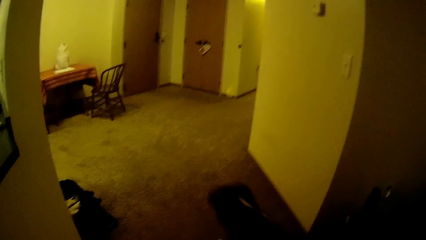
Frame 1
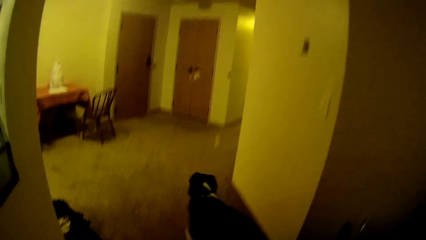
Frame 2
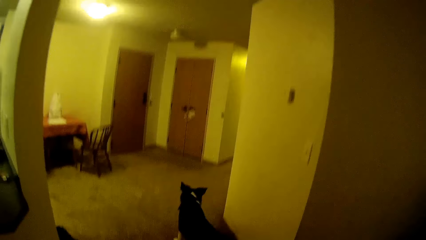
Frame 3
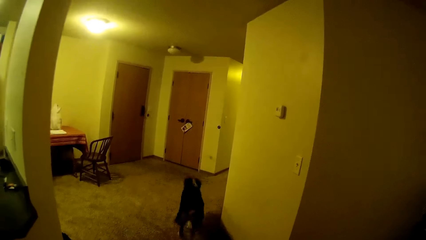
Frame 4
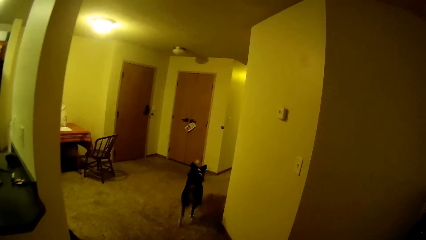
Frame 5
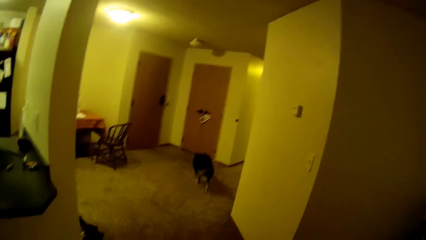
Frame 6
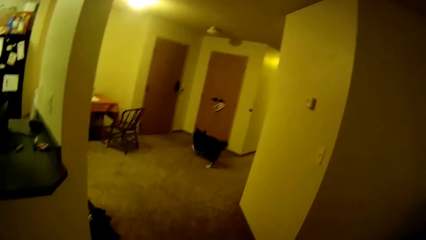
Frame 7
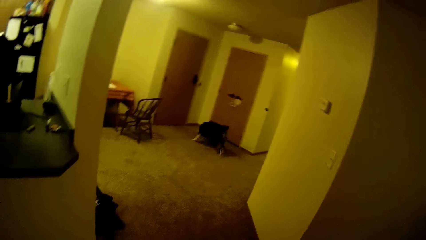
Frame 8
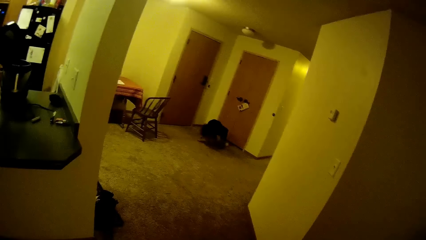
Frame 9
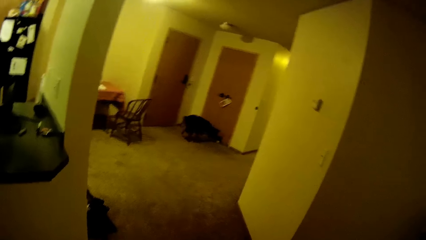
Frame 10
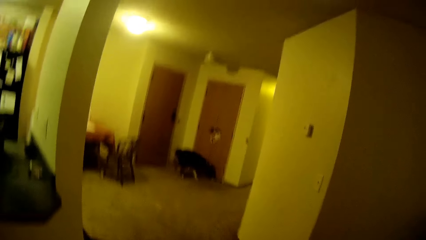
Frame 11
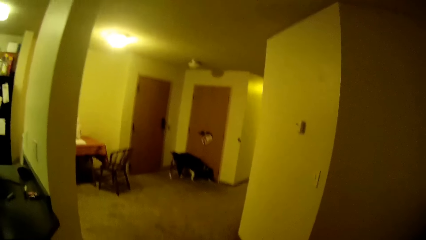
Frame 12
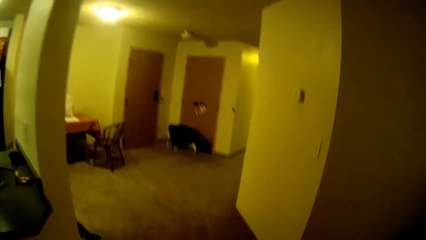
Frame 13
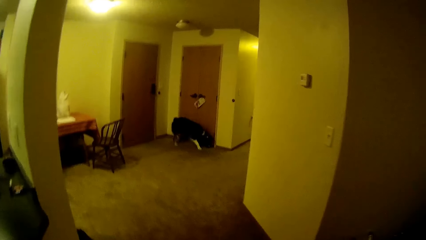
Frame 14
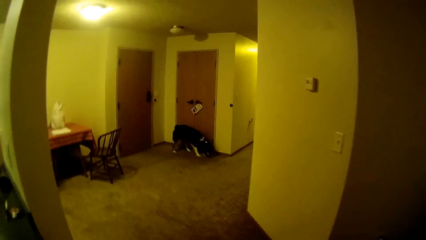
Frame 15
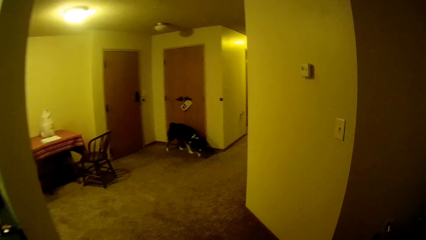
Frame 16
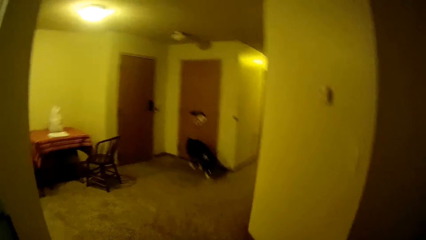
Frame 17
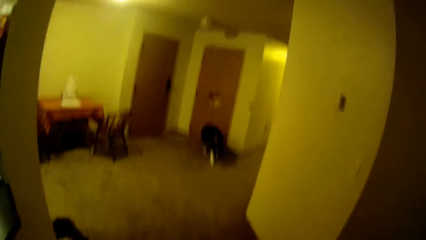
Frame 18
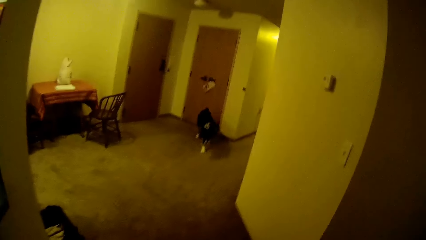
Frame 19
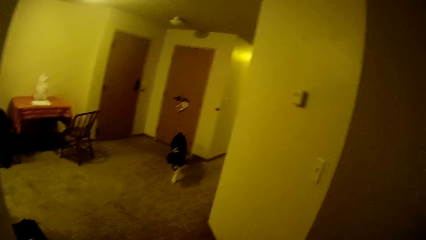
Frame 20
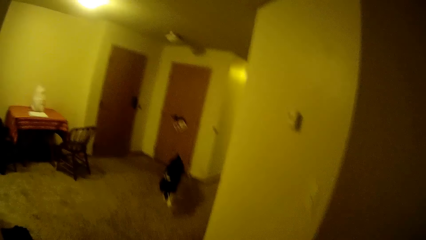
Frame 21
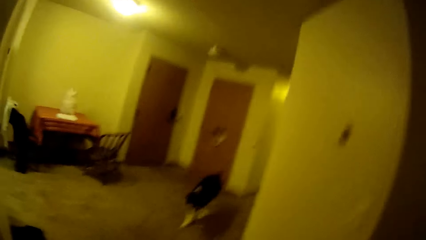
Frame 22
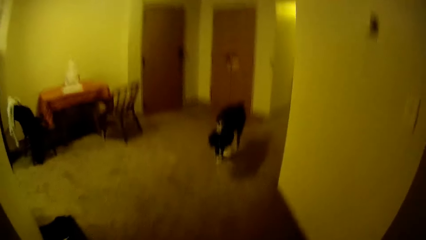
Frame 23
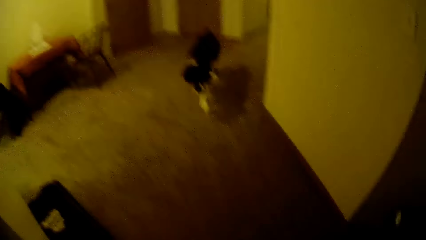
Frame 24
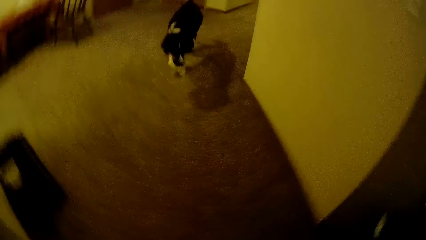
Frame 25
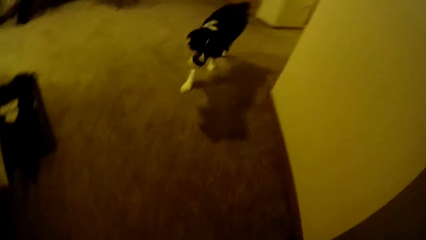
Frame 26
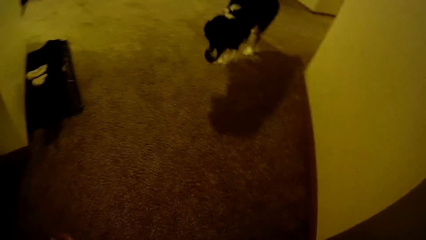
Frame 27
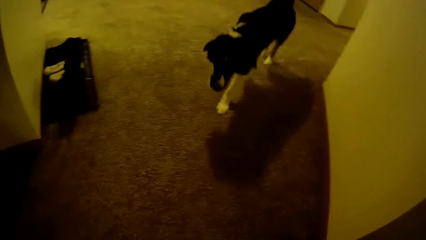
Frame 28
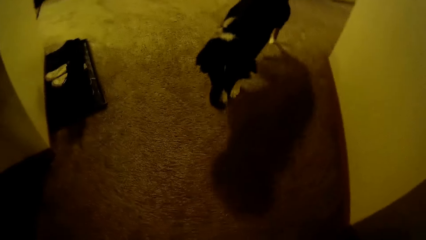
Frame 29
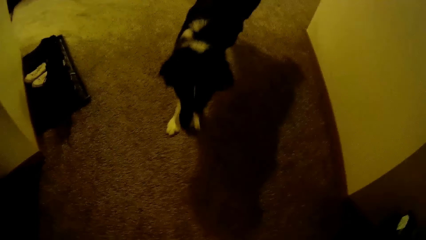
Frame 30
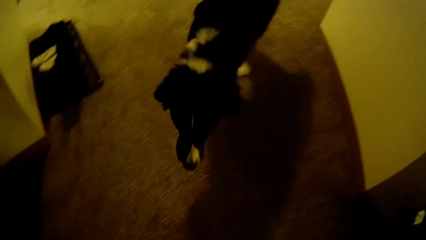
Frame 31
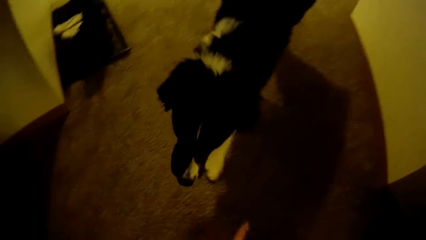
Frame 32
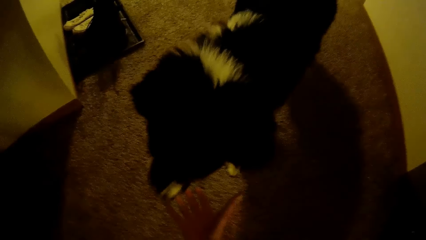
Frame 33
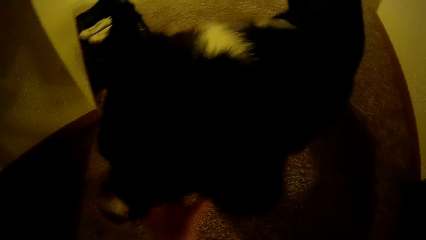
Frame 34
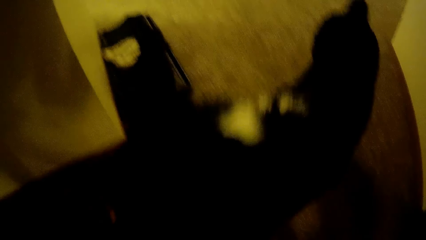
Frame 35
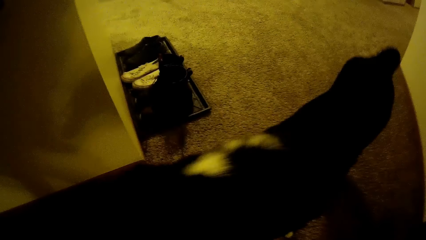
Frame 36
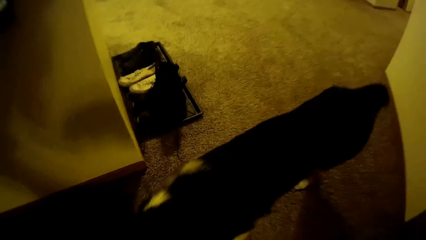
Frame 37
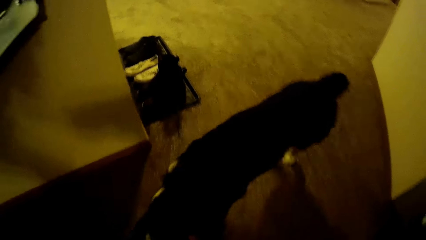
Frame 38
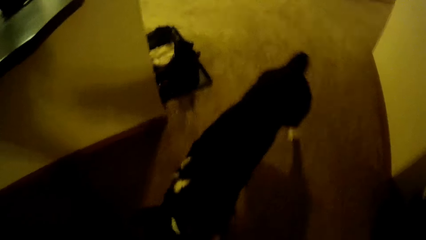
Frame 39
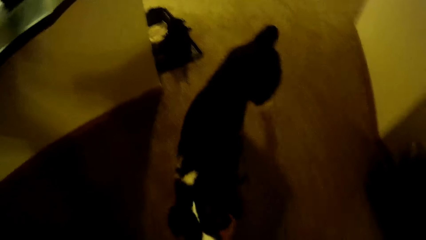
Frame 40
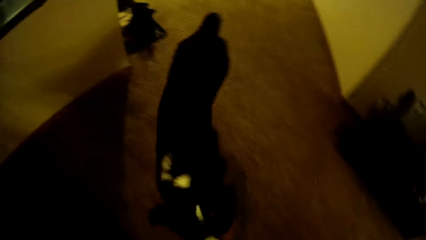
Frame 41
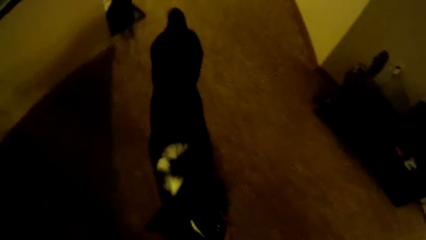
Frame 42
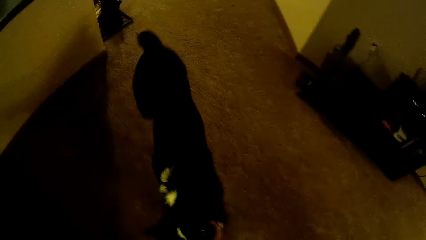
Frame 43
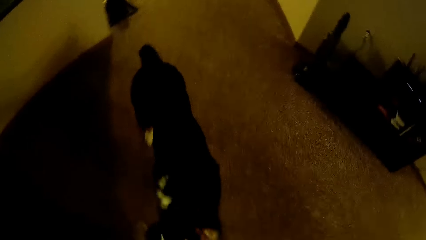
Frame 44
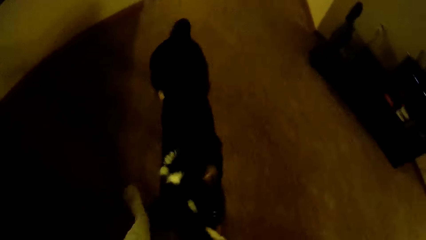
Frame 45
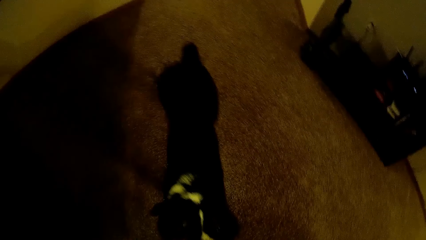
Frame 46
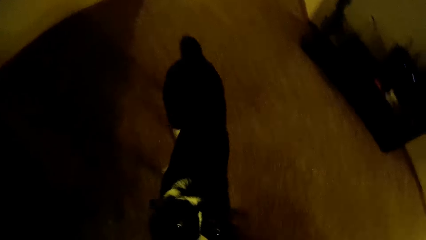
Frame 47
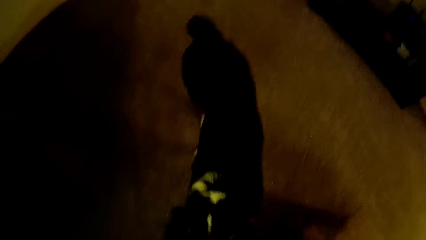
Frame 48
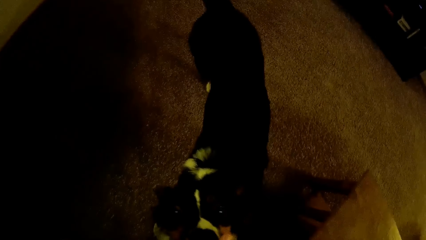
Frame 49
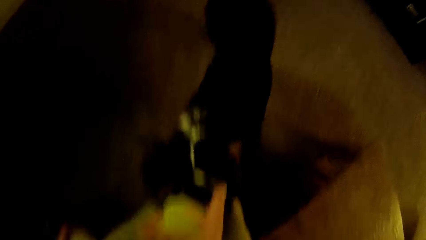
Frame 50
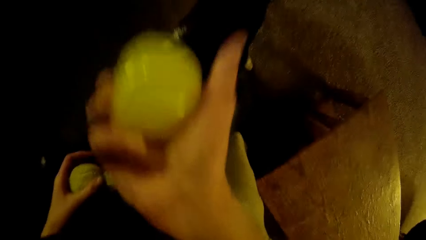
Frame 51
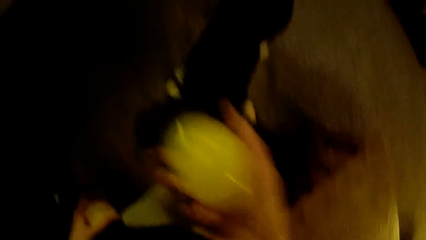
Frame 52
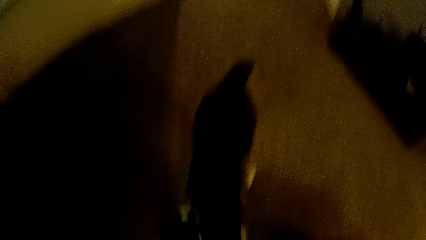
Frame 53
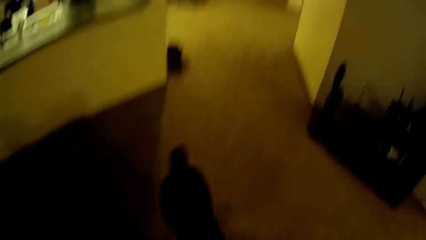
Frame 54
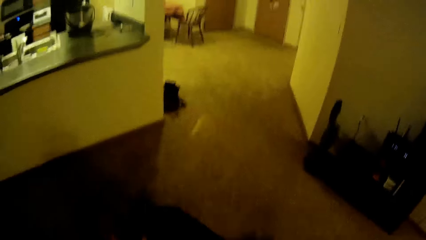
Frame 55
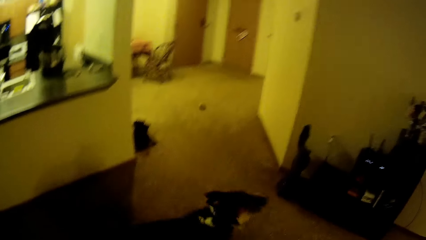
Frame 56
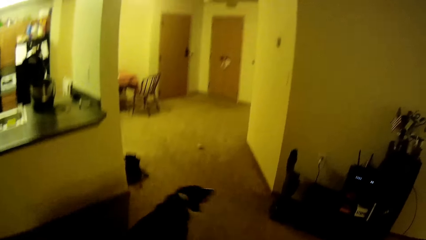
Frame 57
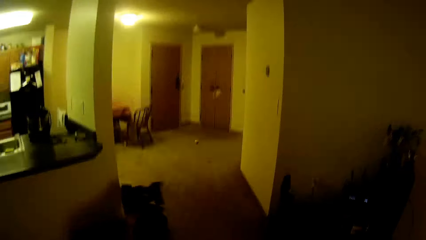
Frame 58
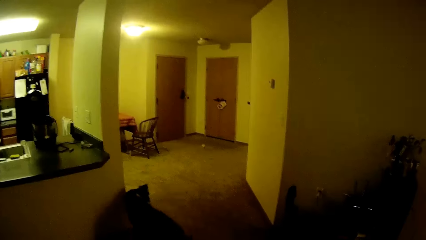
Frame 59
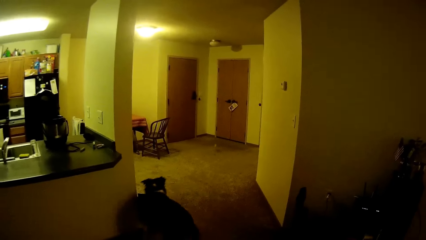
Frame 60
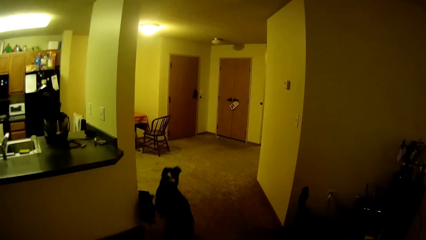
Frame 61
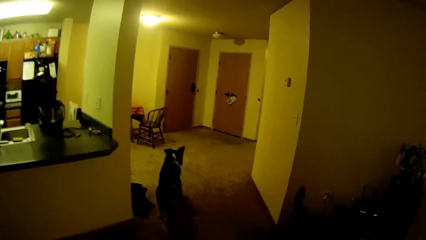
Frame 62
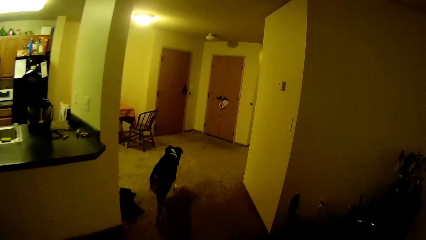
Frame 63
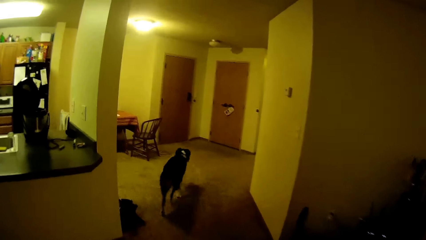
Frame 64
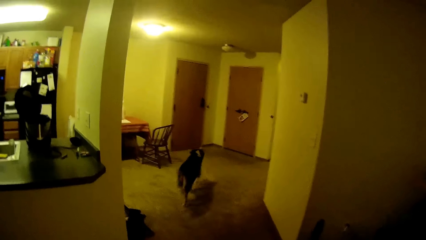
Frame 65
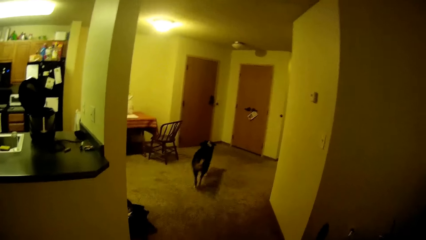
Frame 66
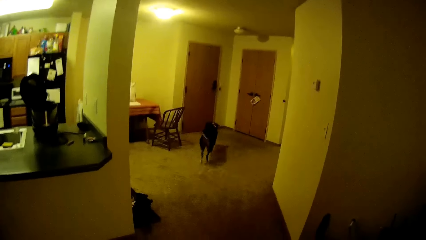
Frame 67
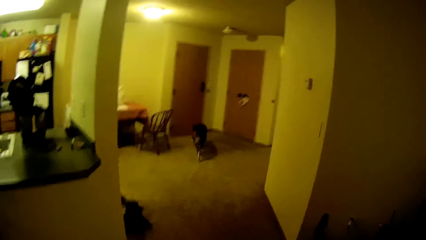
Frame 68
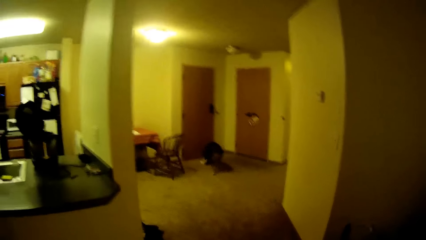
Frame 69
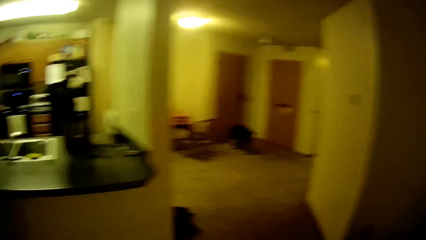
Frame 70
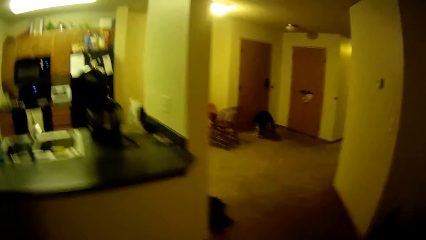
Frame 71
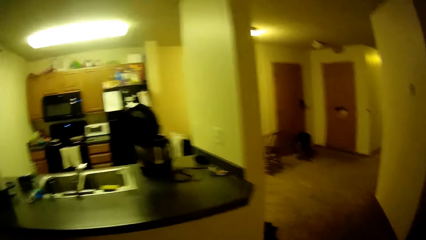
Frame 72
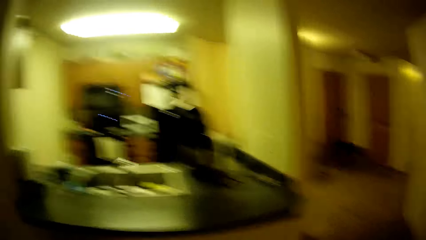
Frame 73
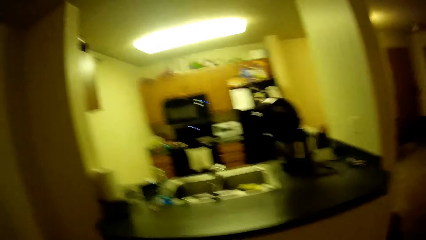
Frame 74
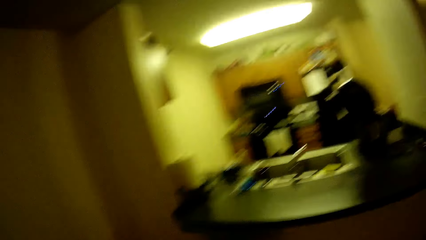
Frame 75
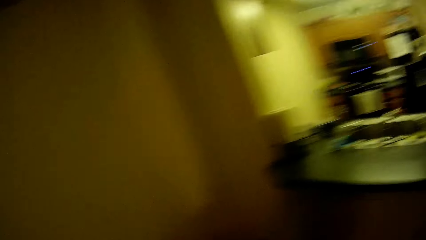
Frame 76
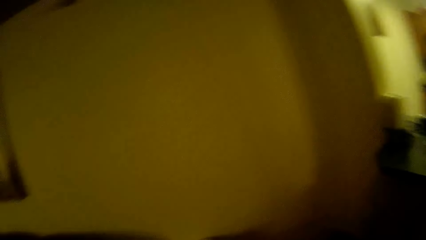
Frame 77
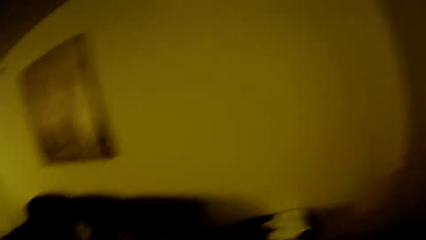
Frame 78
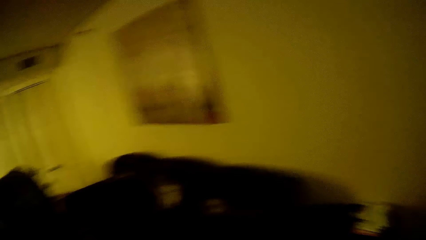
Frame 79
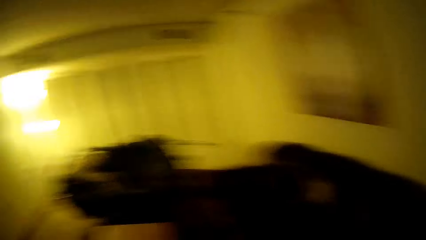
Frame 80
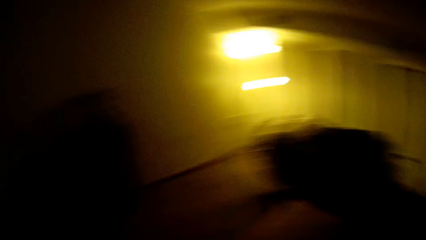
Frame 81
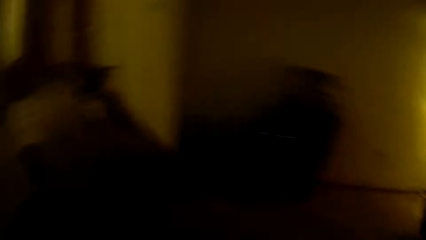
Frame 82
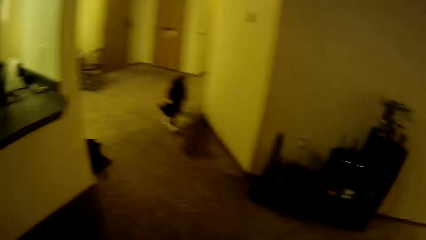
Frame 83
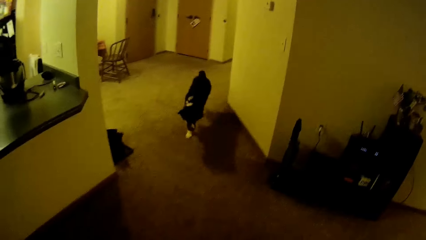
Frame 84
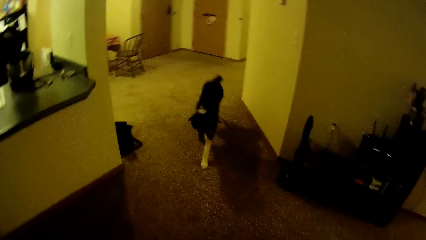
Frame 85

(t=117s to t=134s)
The camera wearer throws the green ball across the room. The dog chases down the green ball. The camera wearer looks at the dog. The dog walks towards the camera wearer with the green ball in its mouth. The camera wearer retrieves the green ball from the dog's mouth. They throw the tennis ball across the room. The dog chases down the tennis ball. The camera wearer looks at the dog and looks around.
